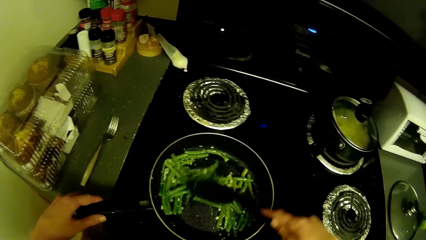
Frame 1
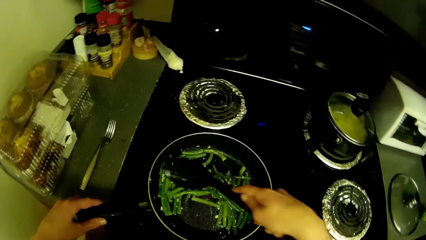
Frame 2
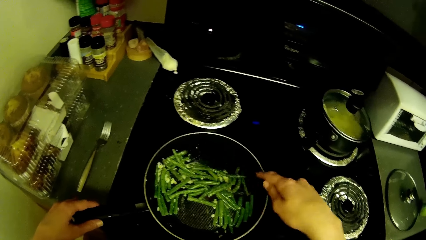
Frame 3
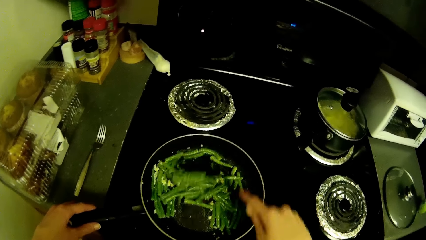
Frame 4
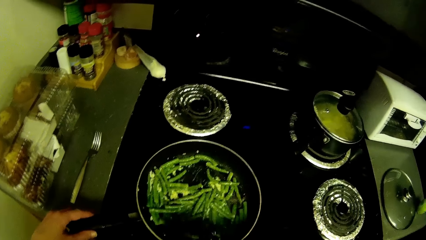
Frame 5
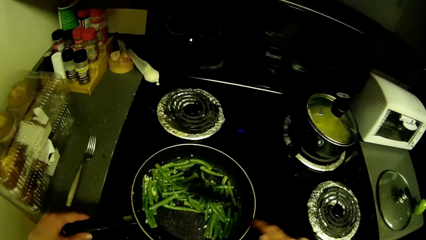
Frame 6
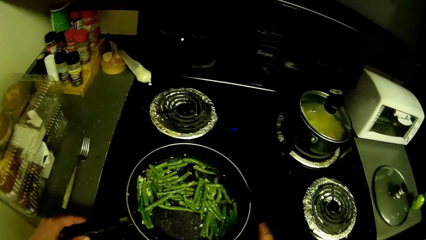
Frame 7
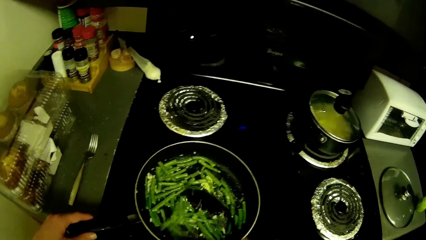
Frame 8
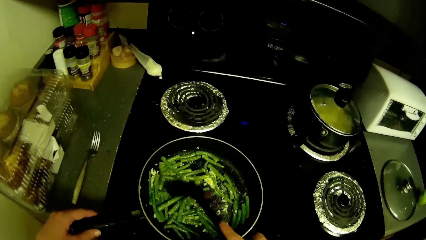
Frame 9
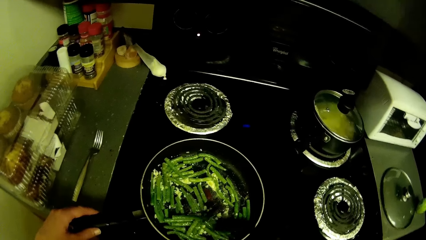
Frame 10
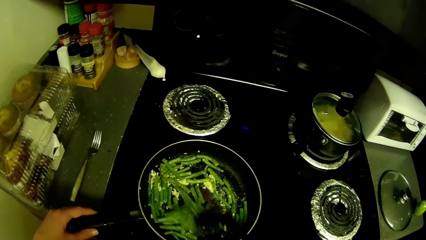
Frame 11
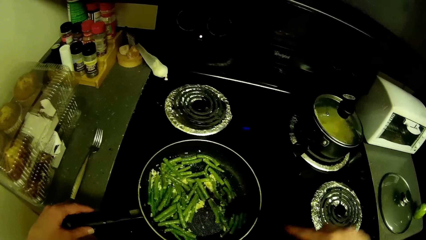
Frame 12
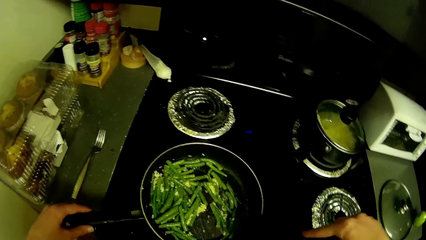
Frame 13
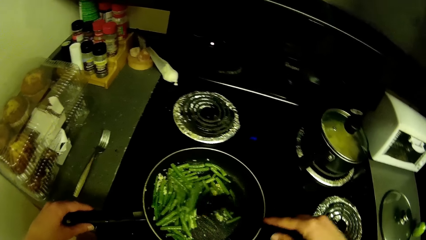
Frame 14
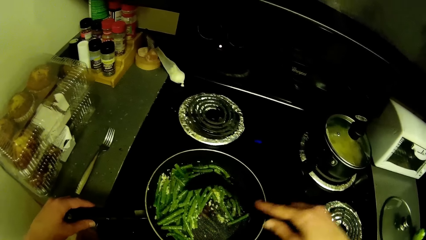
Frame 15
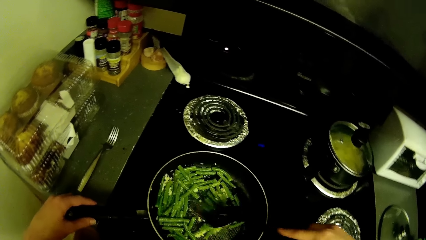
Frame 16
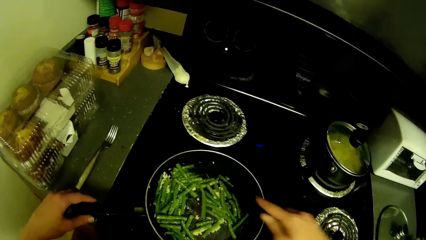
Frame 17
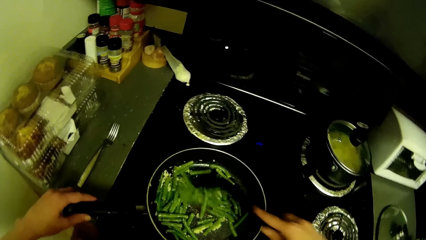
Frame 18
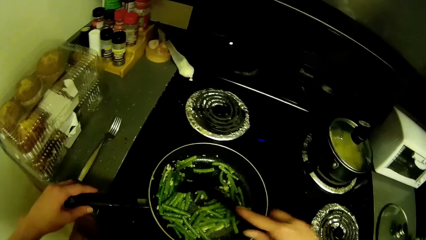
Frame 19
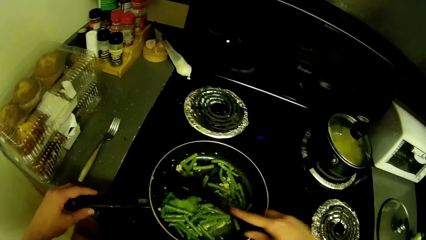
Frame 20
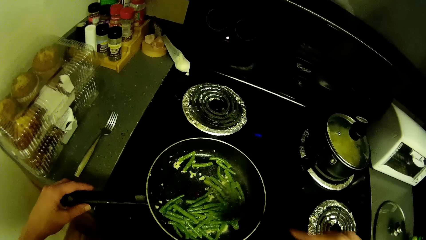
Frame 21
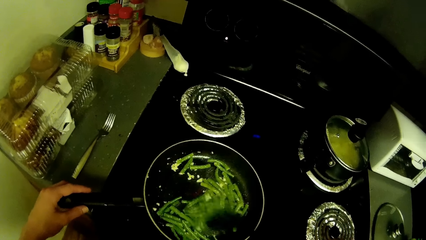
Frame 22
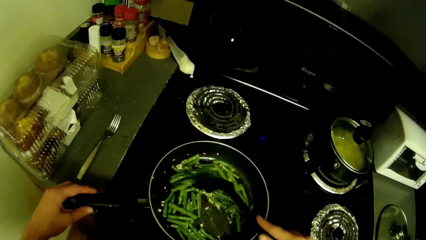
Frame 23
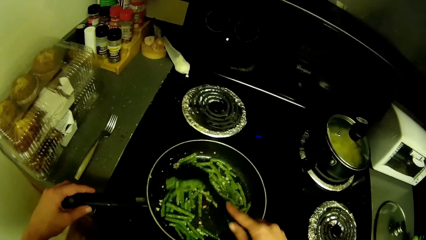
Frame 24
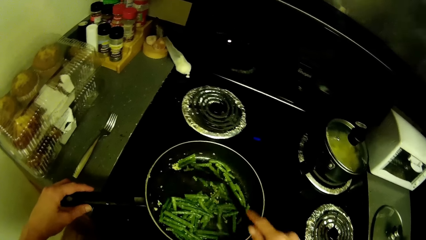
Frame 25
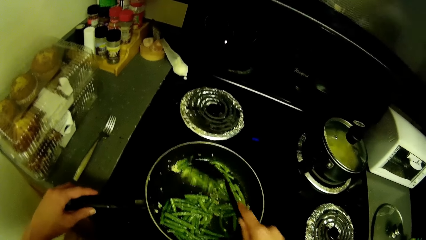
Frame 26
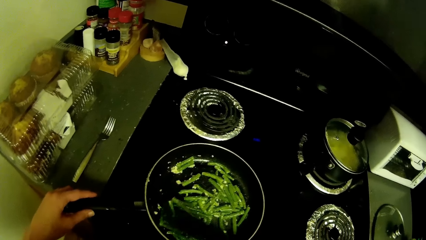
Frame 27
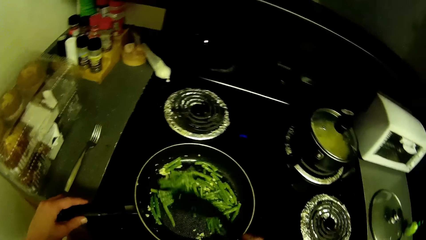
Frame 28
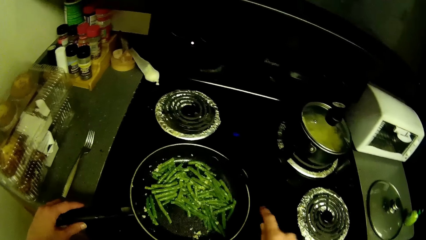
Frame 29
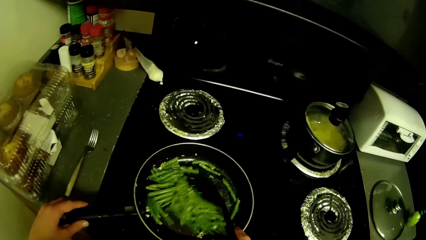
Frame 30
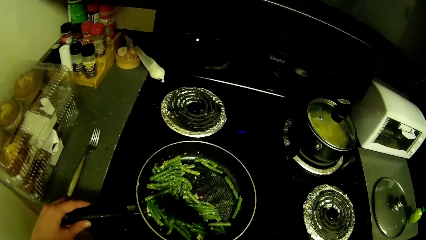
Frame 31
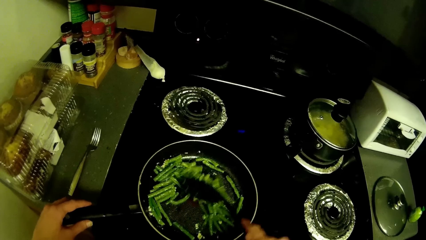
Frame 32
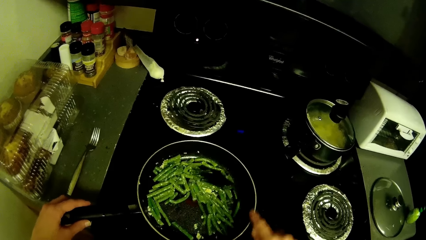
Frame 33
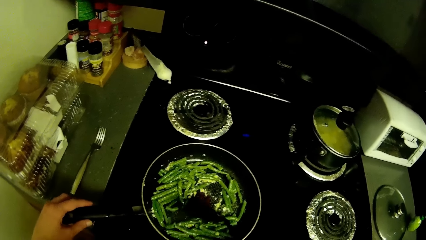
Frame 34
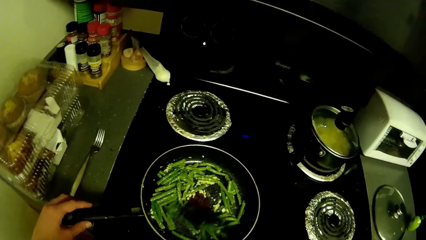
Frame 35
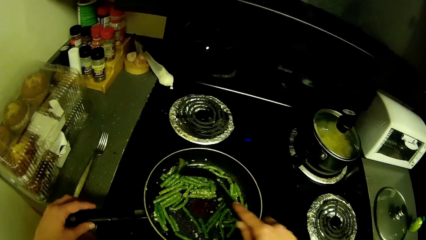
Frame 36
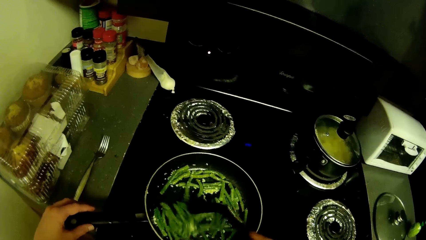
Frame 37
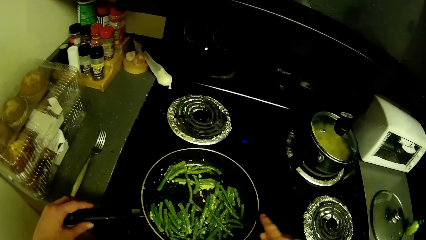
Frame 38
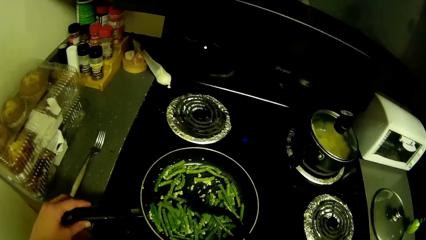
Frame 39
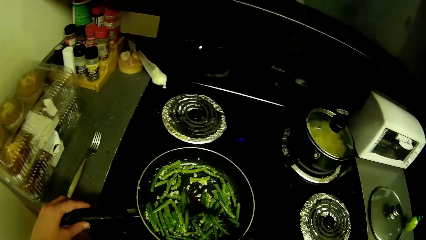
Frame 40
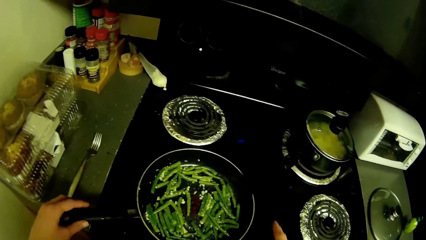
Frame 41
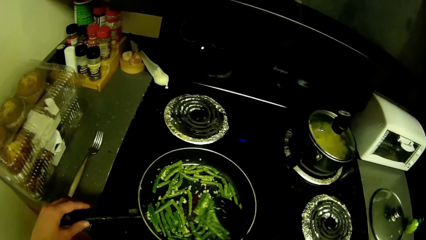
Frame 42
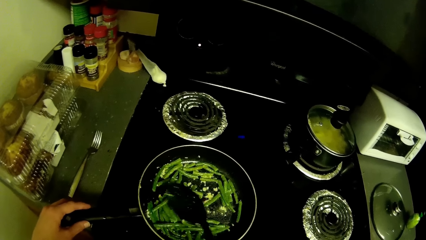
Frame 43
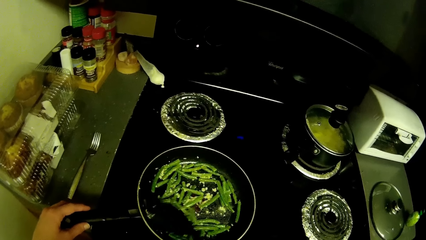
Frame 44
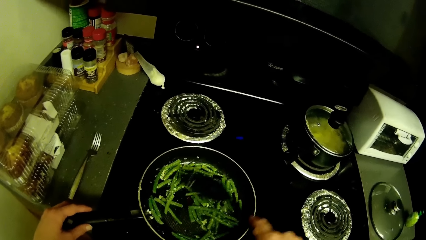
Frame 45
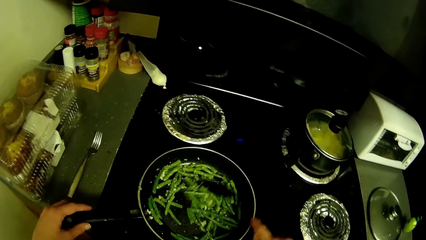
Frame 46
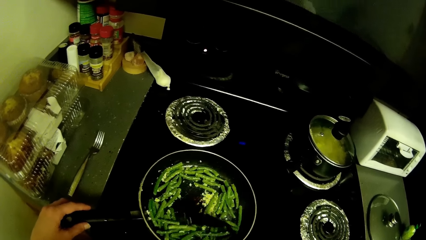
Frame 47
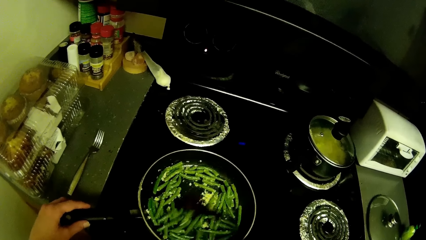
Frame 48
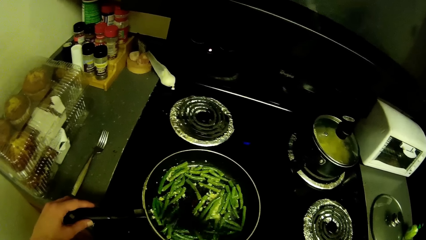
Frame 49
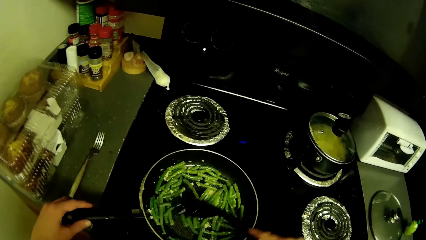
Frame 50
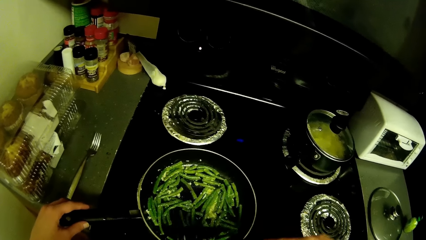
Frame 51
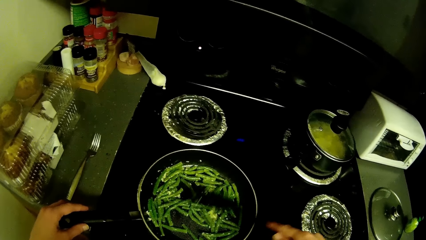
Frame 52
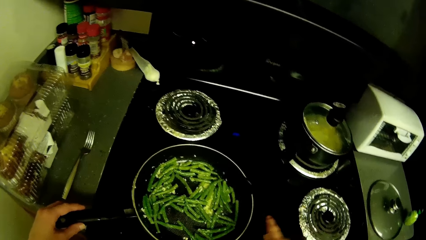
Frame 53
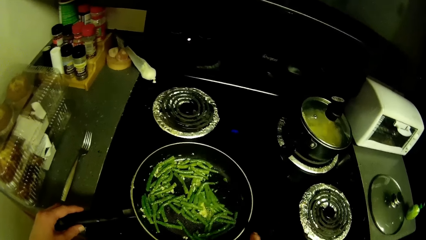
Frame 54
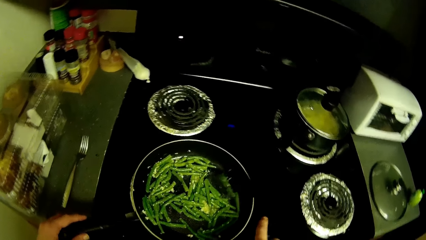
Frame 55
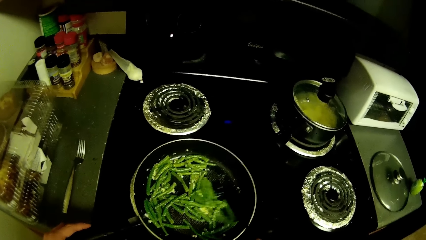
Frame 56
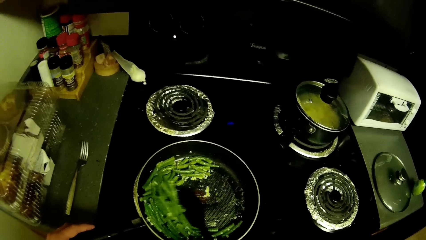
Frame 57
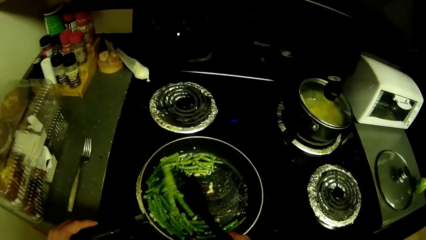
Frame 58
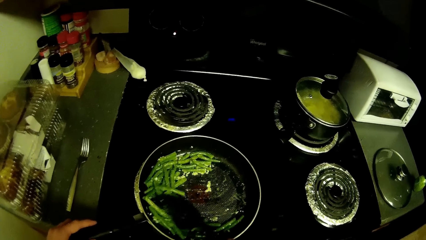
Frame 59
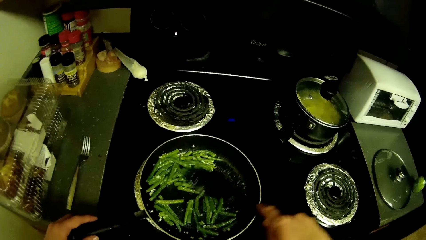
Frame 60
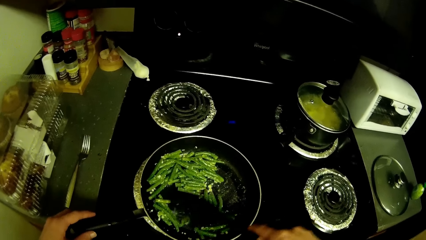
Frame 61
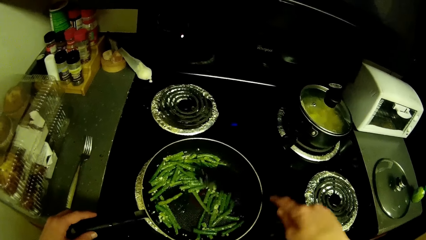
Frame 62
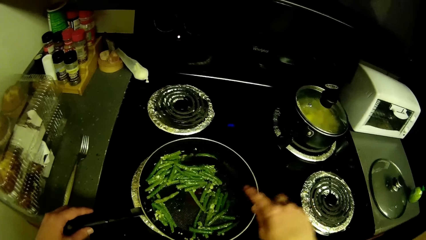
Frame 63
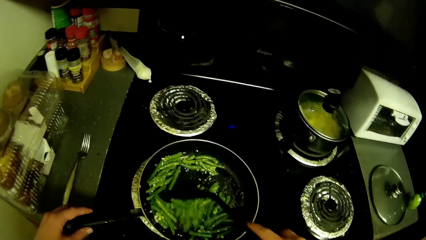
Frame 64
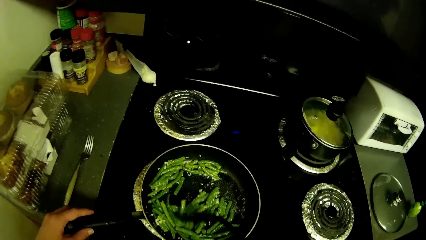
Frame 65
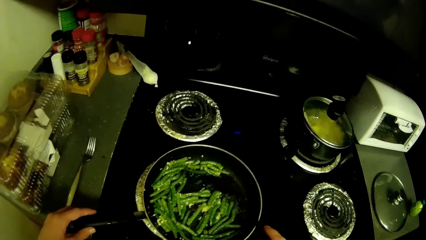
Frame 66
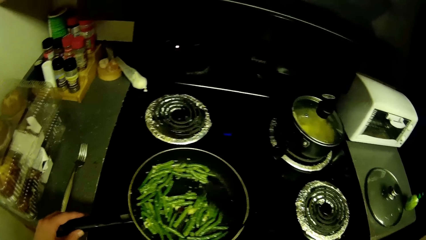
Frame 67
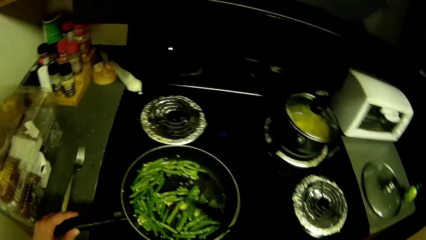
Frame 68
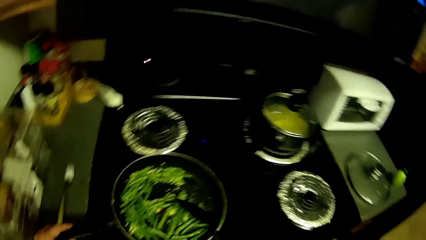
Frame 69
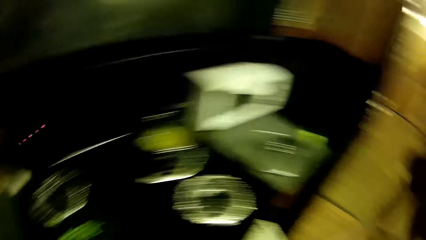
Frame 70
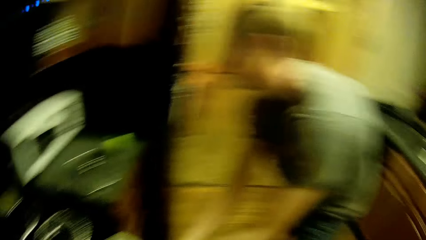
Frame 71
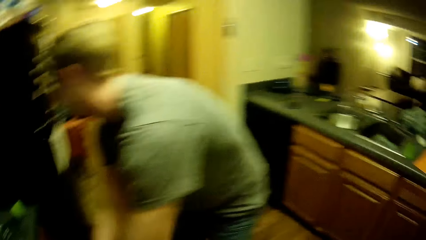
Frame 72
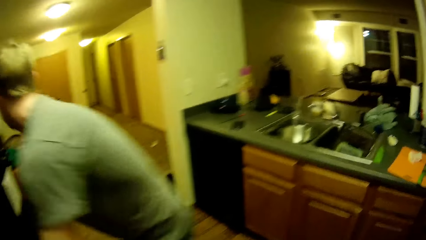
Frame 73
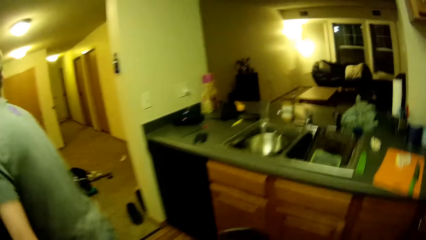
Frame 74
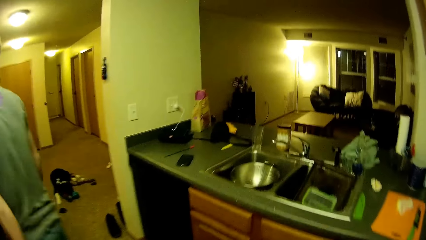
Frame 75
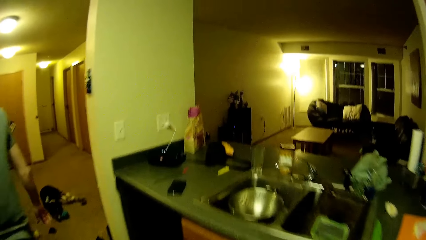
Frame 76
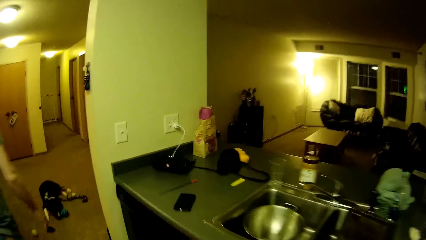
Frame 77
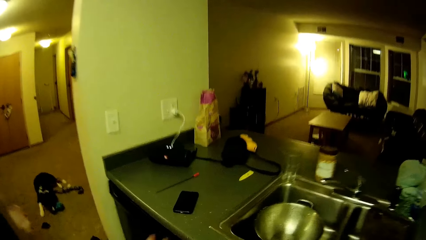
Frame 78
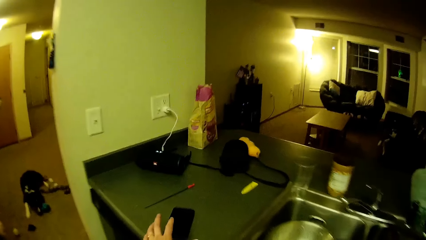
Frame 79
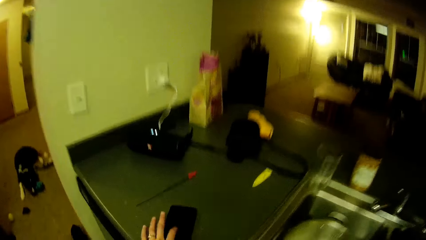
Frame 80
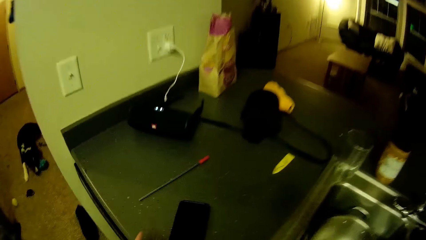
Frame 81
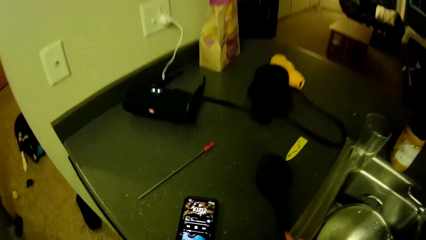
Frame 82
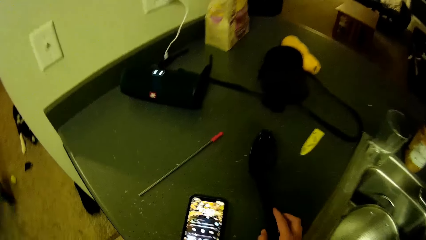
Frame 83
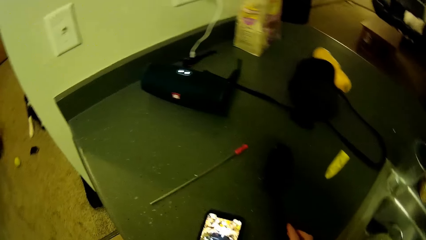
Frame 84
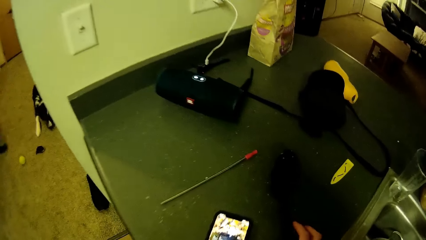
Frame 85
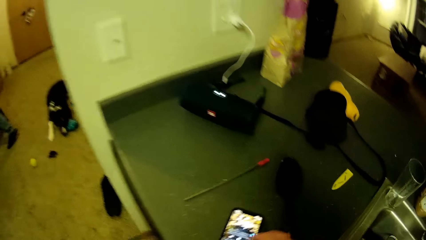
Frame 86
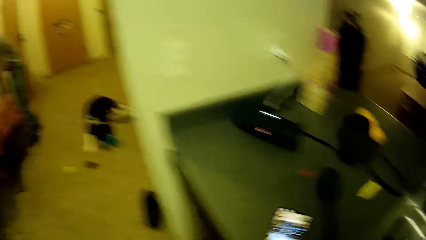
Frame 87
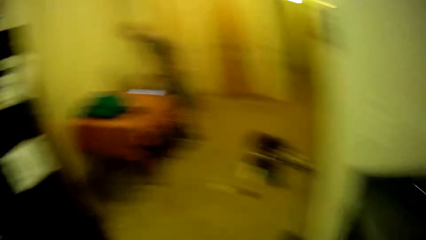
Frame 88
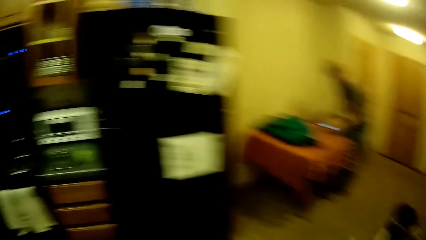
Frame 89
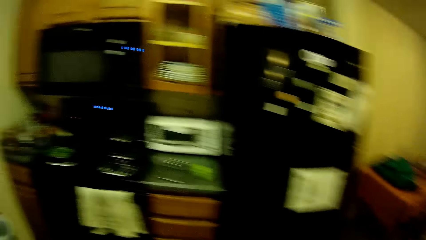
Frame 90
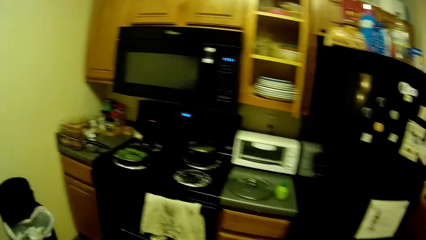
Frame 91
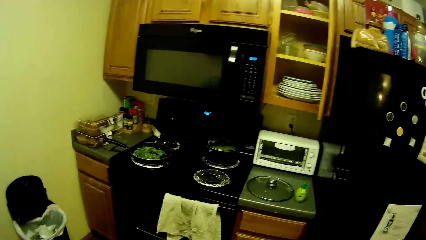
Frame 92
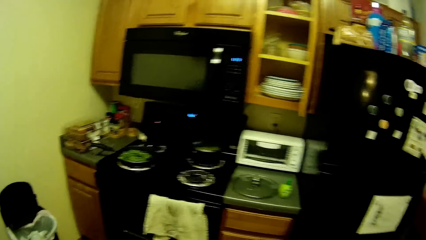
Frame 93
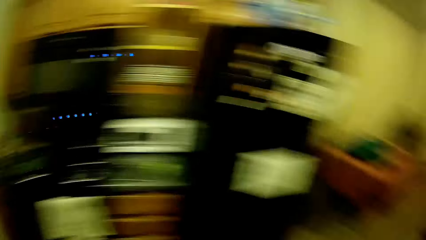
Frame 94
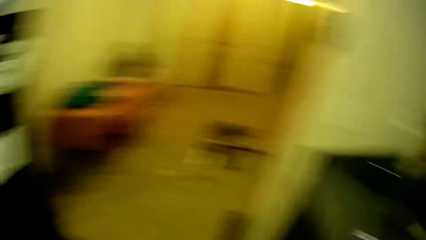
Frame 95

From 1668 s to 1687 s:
The camera wearer mixes the mix. She holds the oven pot handle. She touches a phone on the kitchen countertop with her left index finger. She drops the spoon on the kitchen countertop with her right hand. She looks at the phone.
